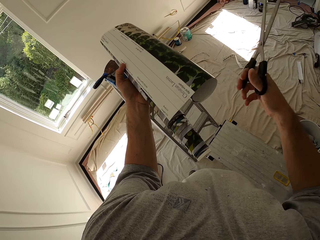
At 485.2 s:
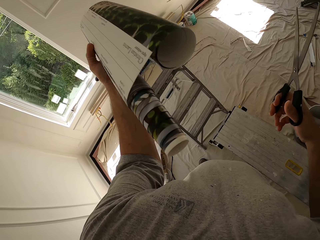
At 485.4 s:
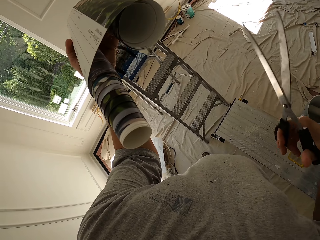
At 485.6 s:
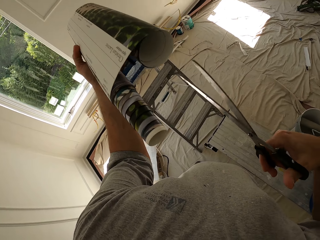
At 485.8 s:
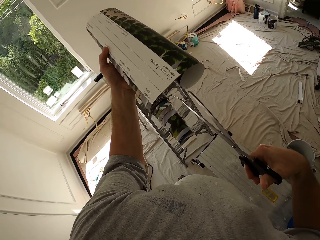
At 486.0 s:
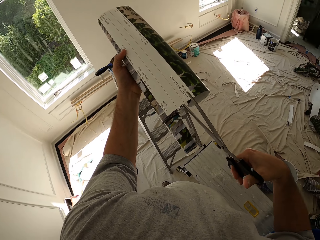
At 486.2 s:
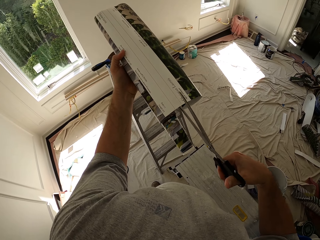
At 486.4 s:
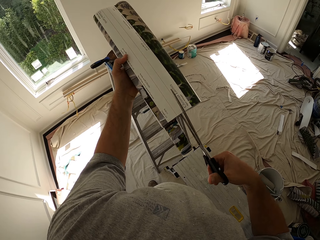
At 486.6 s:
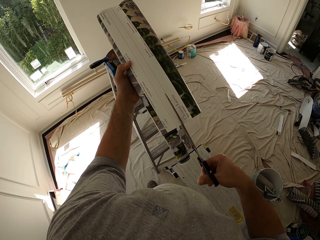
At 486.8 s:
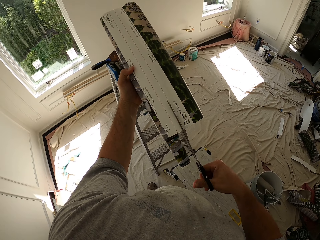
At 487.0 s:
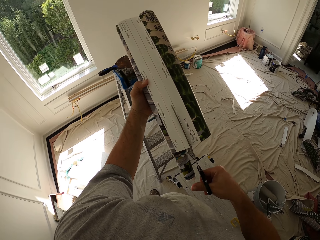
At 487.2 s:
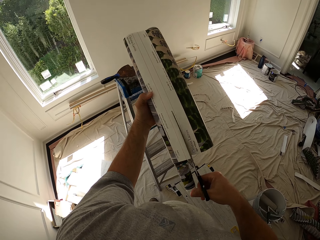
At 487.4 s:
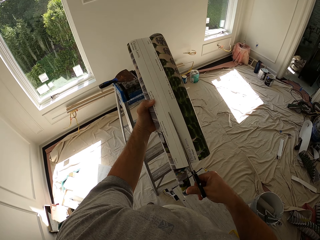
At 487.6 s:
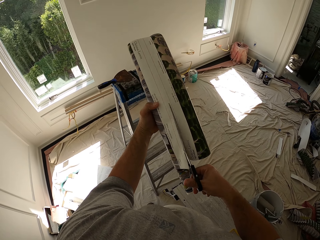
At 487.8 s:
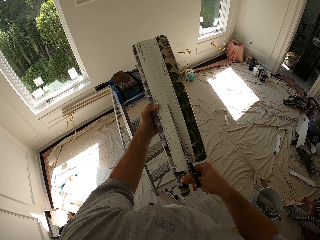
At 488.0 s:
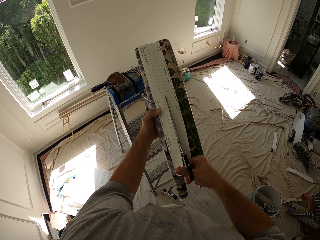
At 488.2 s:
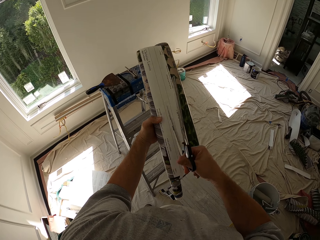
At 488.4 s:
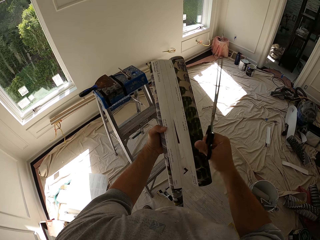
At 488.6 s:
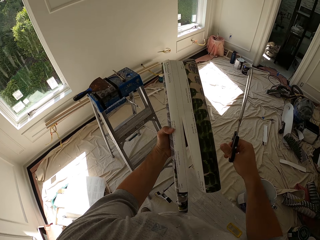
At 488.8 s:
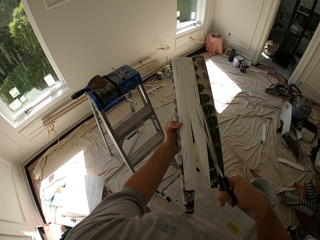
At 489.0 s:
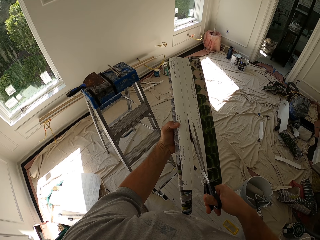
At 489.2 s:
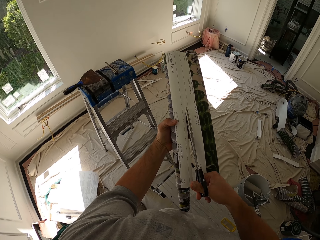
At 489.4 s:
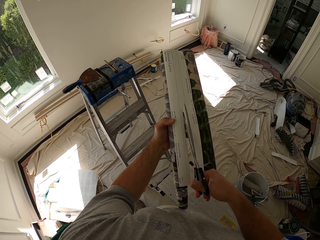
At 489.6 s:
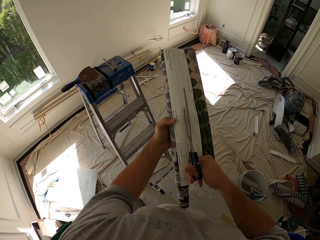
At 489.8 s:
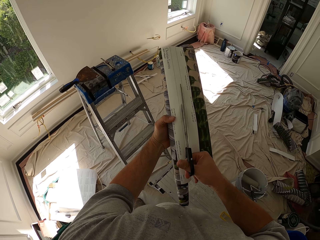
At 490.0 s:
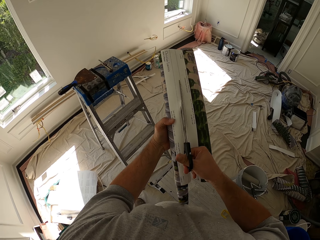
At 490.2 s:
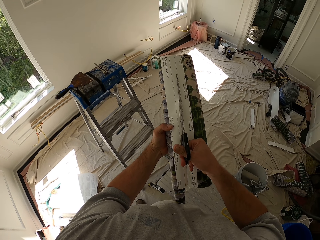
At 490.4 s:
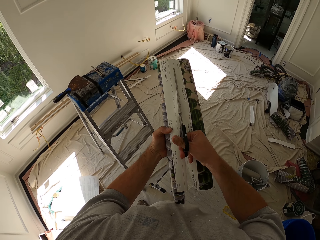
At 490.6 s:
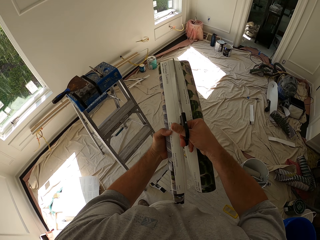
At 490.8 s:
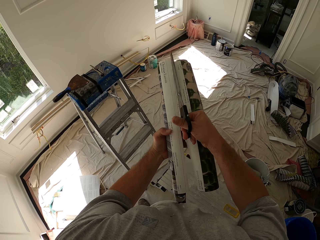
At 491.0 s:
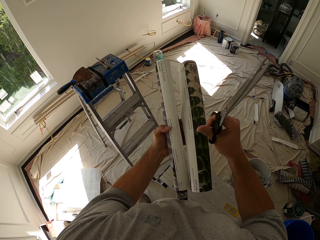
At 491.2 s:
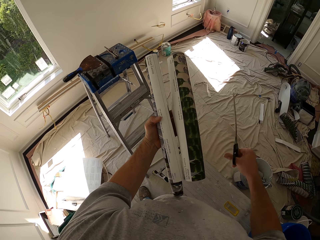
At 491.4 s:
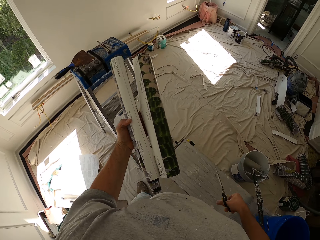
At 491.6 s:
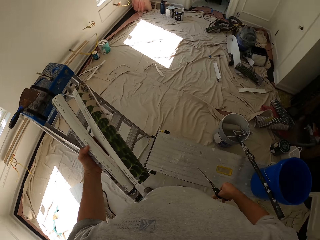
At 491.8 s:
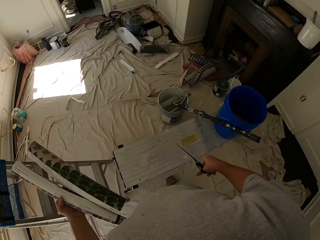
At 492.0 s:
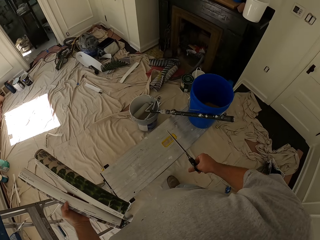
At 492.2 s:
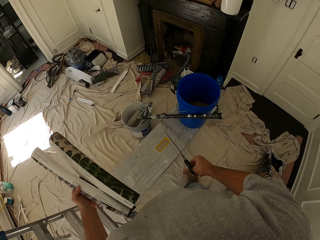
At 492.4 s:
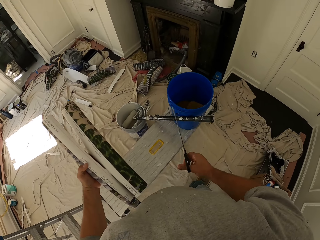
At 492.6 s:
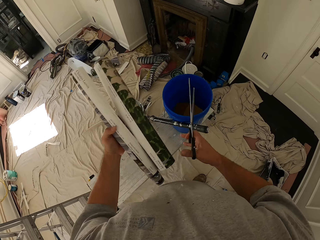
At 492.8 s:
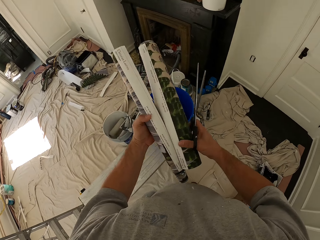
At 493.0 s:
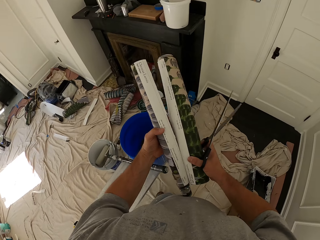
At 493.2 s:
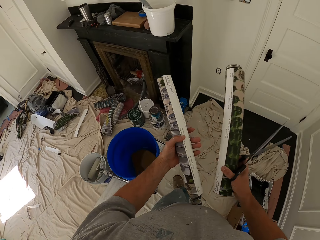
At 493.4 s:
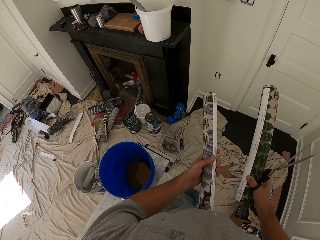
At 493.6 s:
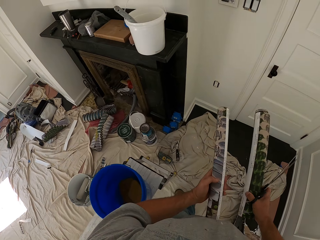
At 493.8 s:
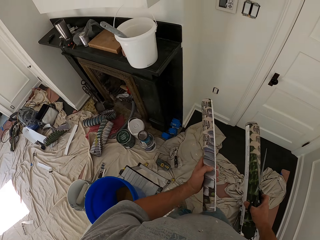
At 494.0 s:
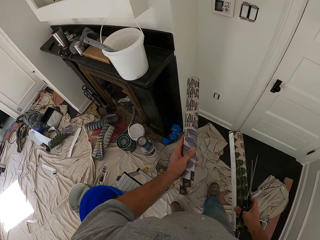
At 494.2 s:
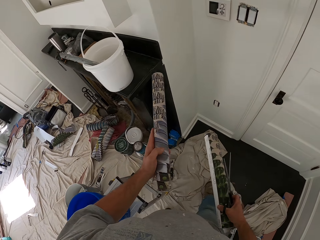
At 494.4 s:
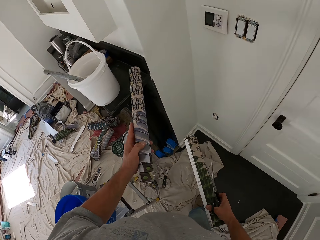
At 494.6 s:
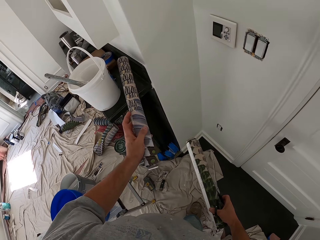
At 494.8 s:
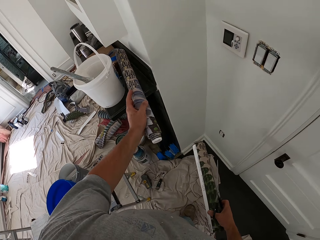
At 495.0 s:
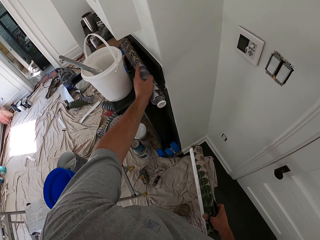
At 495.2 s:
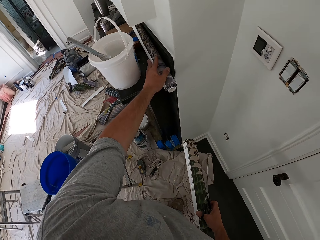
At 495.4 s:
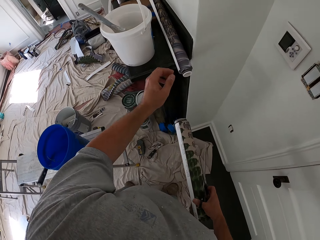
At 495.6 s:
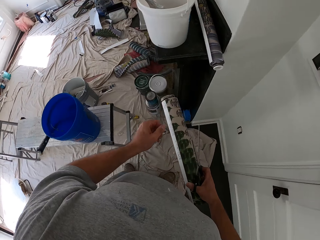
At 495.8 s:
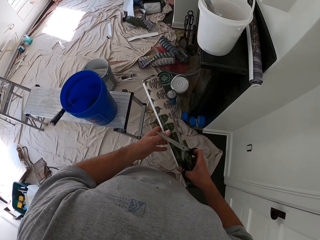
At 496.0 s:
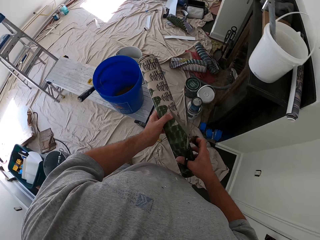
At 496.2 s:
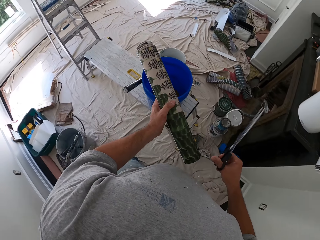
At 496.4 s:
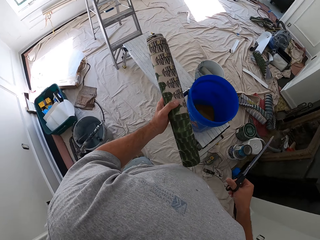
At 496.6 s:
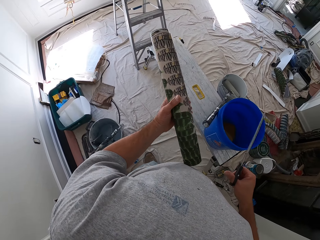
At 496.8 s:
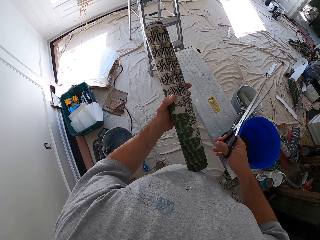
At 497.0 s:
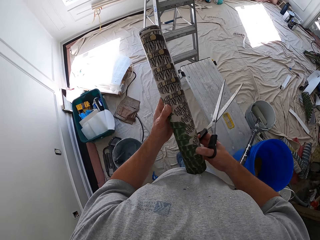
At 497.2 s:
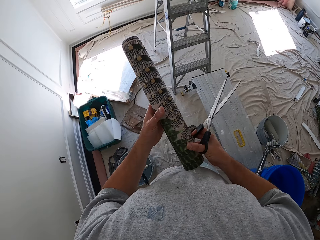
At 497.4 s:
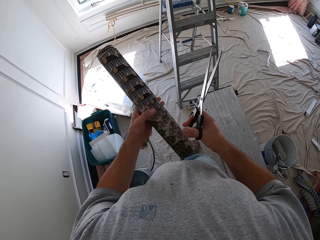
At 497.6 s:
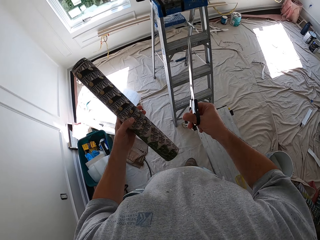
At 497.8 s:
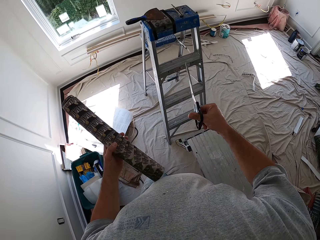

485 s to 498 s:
The camera wearer cuts the wallpaper using the scissors. They drop the second half of the wallpaper roll on a counter. They walk towards a ladder.

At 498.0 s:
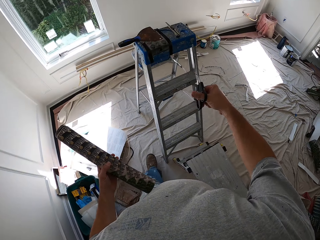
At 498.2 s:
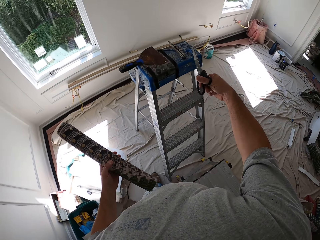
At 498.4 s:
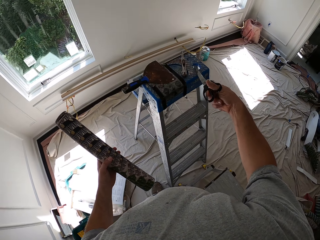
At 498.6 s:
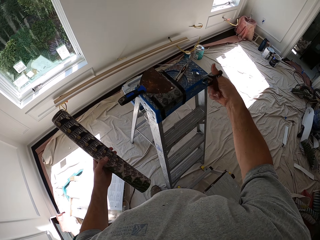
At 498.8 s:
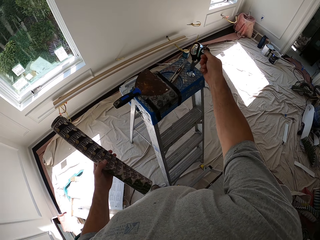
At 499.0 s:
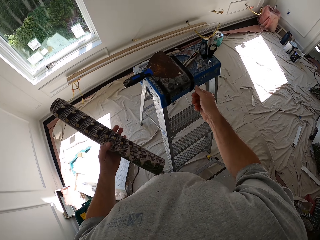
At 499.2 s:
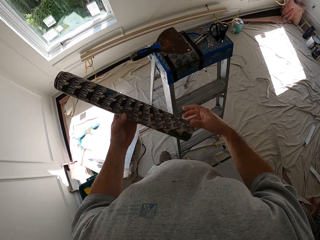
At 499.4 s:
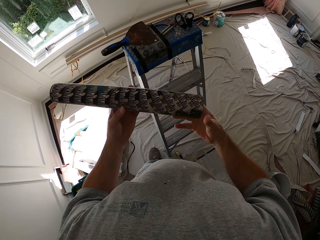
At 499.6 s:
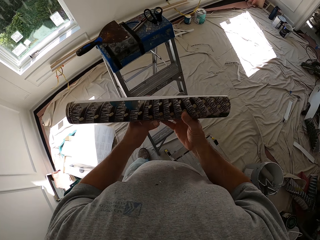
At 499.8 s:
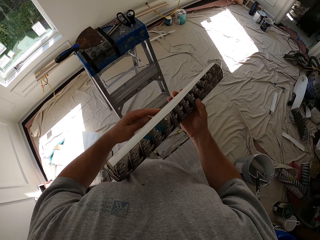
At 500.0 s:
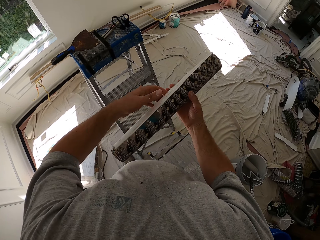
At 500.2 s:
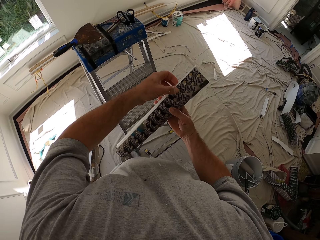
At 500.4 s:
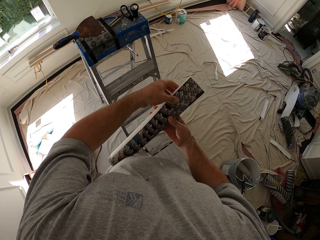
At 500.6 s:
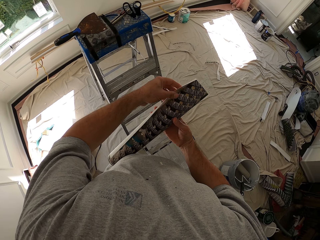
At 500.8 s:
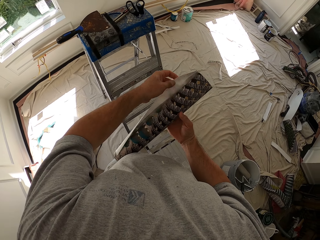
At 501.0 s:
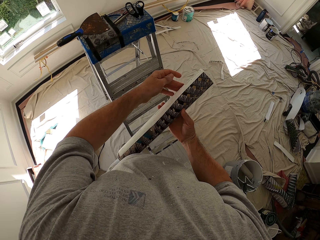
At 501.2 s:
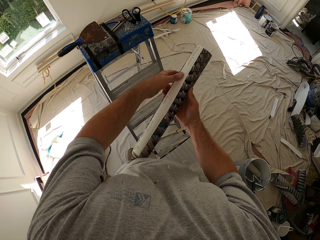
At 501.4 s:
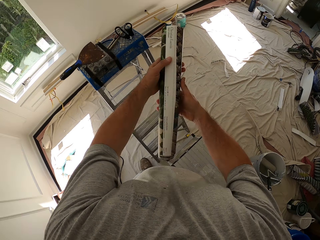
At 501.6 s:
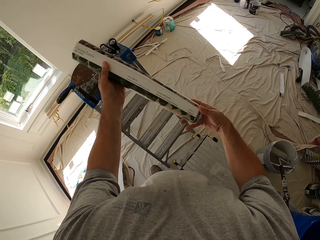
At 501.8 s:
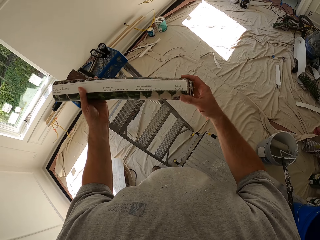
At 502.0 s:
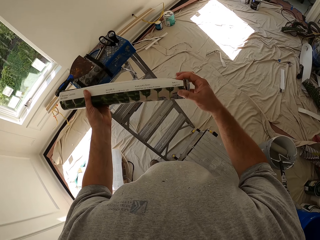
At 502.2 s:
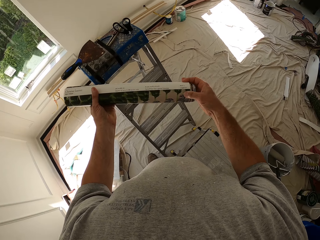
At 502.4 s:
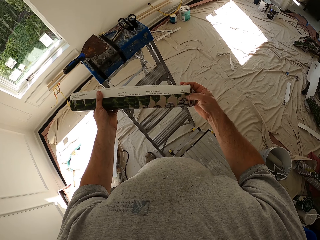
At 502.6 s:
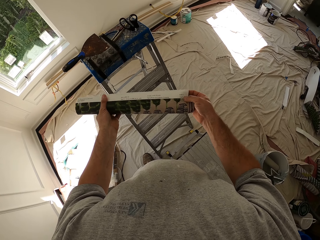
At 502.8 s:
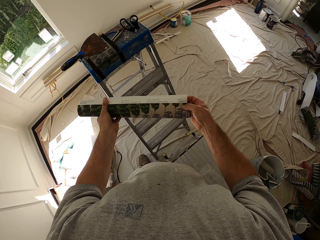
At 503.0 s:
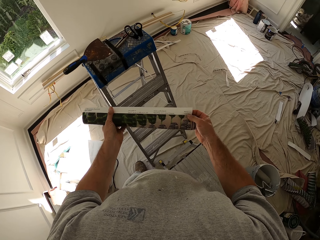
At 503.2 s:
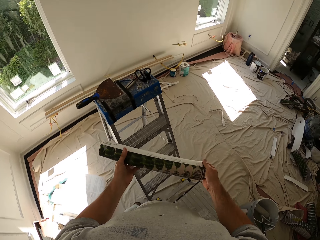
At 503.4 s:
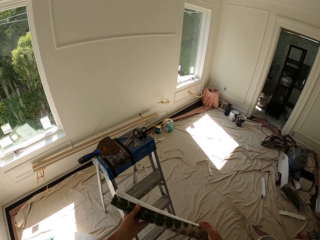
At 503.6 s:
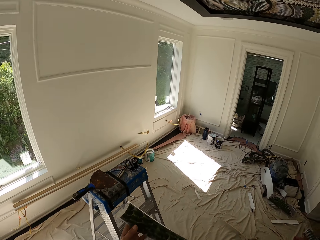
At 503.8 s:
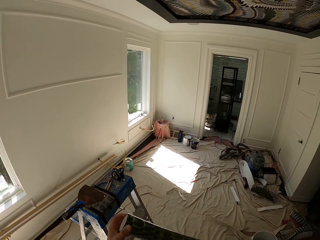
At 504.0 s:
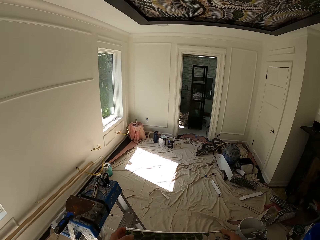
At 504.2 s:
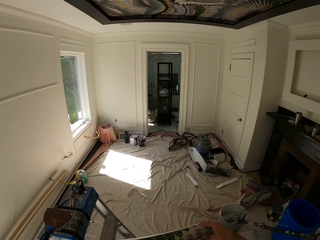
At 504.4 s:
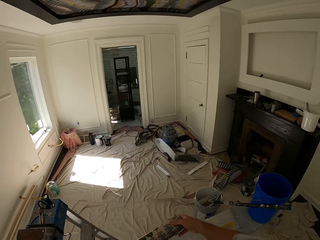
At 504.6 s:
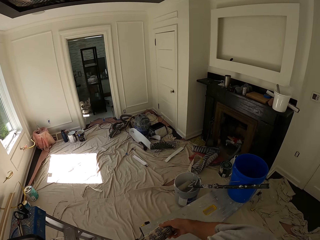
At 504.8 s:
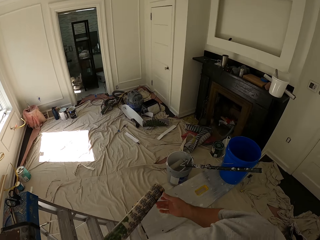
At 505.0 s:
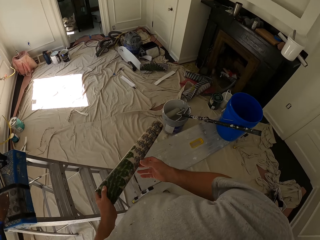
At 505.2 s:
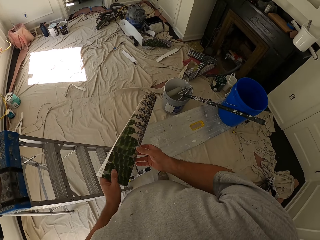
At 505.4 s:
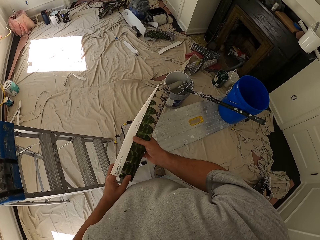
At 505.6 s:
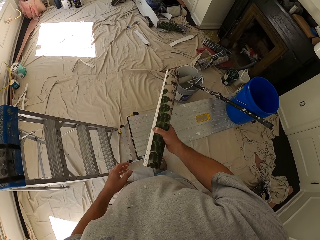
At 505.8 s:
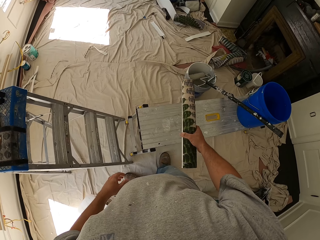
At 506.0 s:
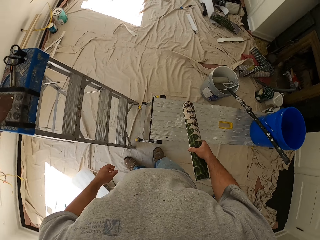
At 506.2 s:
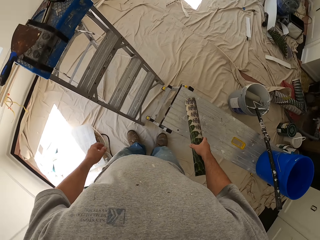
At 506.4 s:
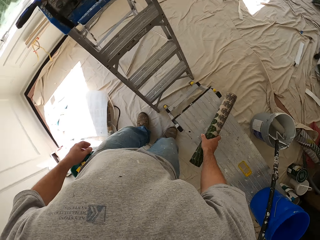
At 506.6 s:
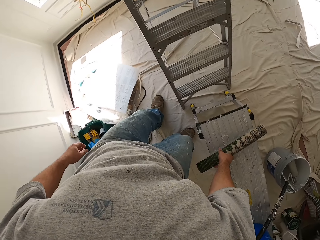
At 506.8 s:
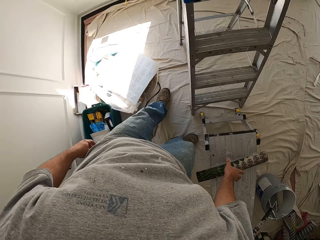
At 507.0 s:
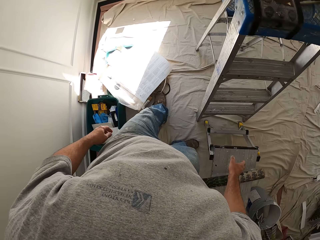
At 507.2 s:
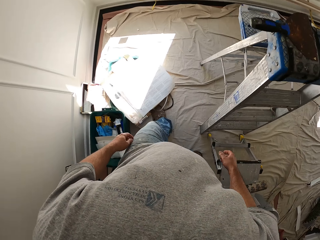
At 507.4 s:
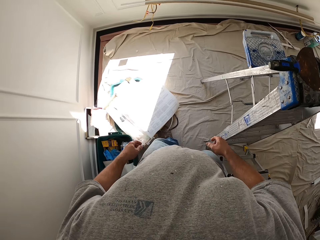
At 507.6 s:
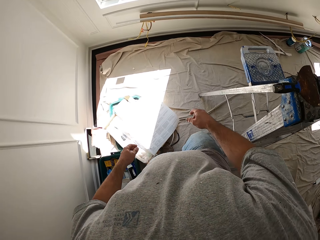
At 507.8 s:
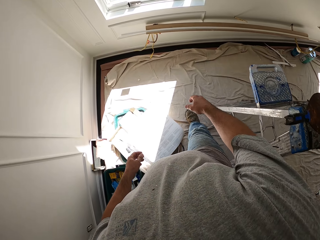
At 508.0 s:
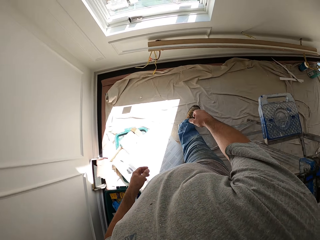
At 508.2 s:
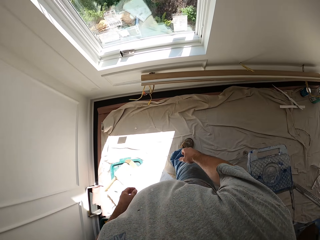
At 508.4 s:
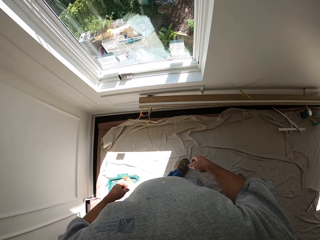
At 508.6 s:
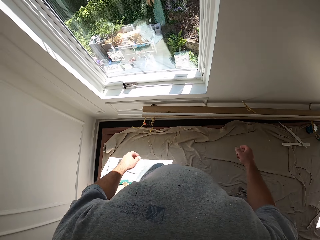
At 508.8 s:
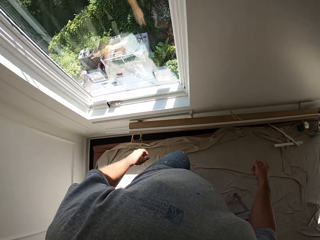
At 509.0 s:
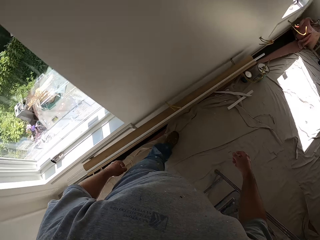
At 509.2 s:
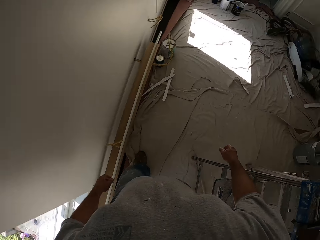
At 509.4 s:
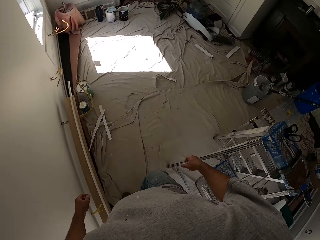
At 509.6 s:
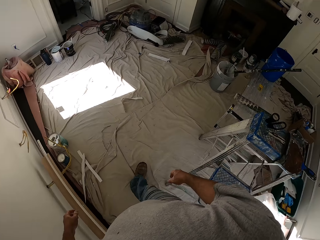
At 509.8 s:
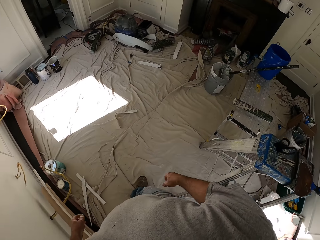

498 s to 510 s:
The camera wearer puts the scissors on a ladder. They hold a wallpaper. They put the wallpaper on a foldable bench. They walk around the ladder.
